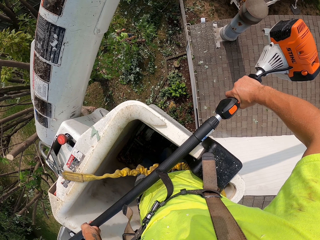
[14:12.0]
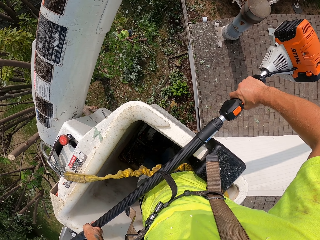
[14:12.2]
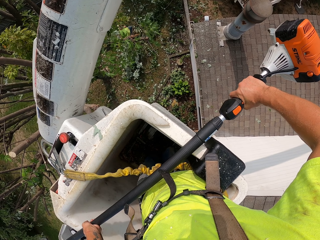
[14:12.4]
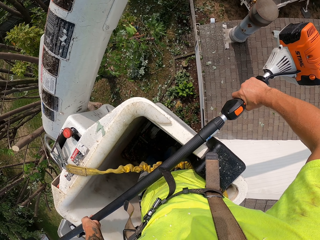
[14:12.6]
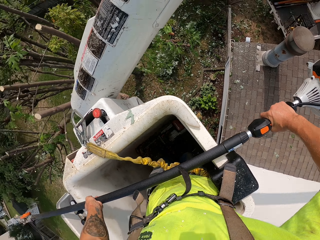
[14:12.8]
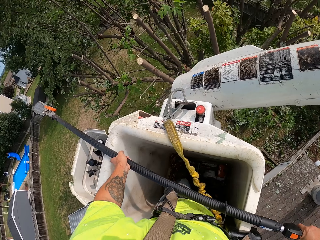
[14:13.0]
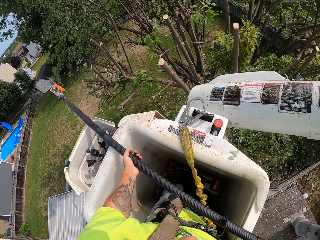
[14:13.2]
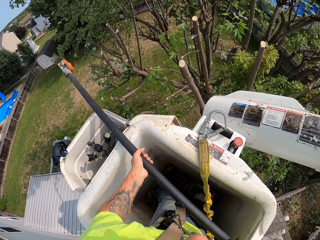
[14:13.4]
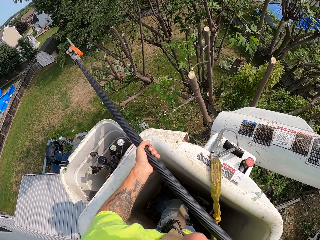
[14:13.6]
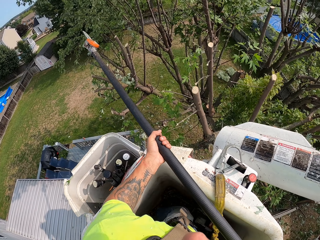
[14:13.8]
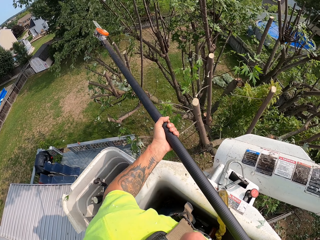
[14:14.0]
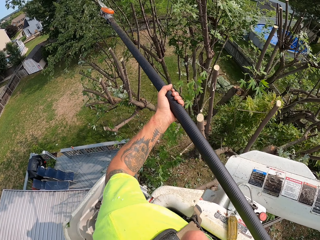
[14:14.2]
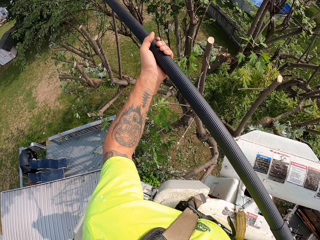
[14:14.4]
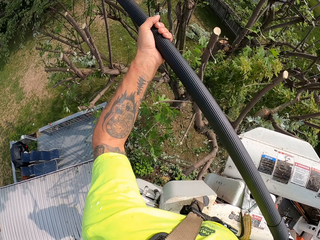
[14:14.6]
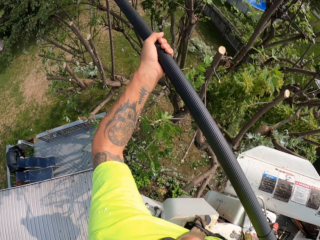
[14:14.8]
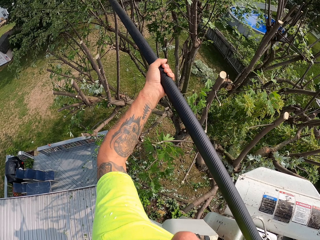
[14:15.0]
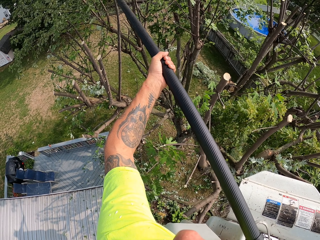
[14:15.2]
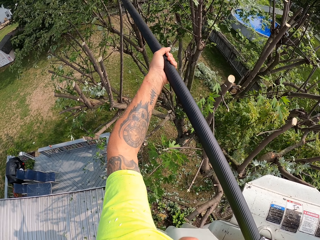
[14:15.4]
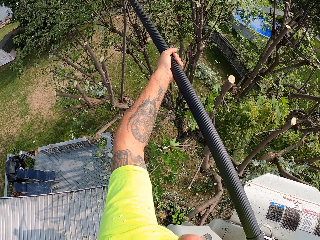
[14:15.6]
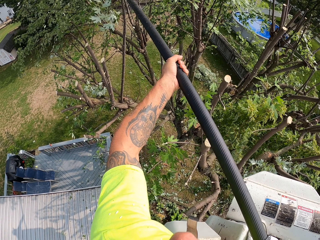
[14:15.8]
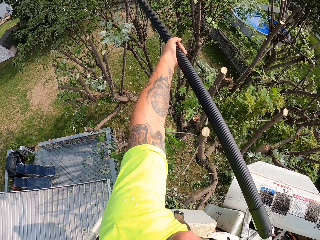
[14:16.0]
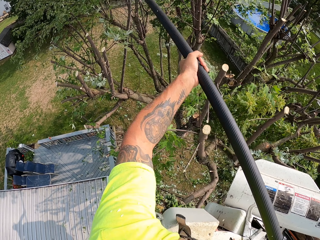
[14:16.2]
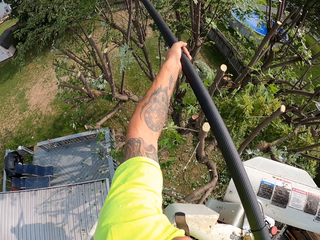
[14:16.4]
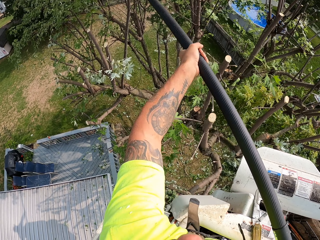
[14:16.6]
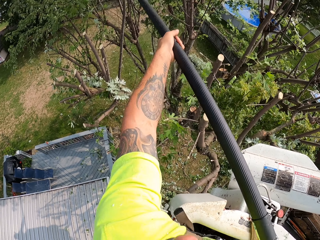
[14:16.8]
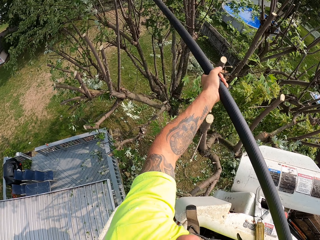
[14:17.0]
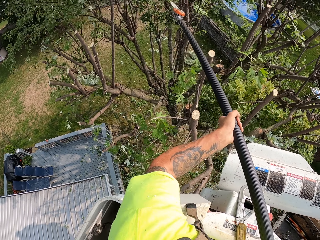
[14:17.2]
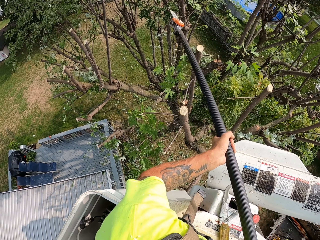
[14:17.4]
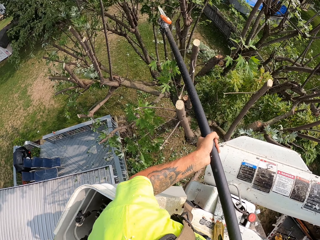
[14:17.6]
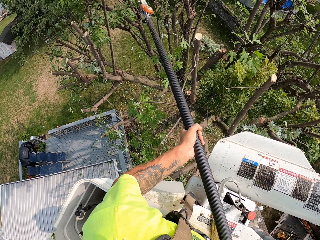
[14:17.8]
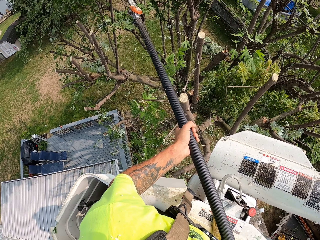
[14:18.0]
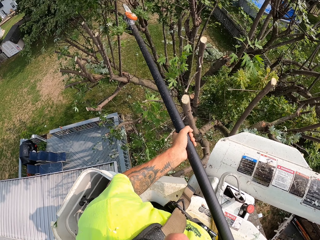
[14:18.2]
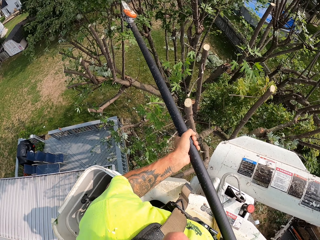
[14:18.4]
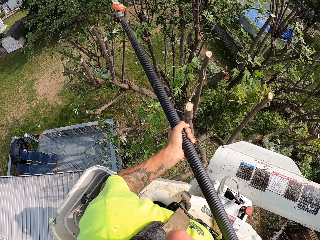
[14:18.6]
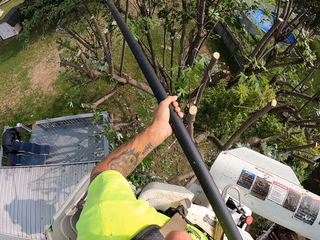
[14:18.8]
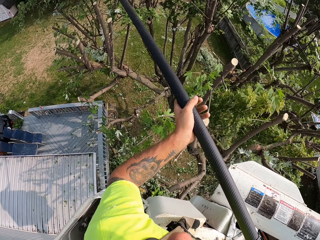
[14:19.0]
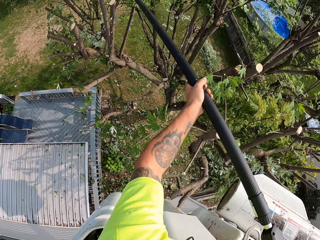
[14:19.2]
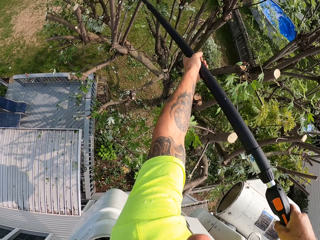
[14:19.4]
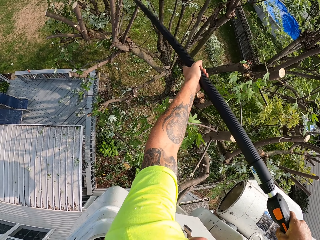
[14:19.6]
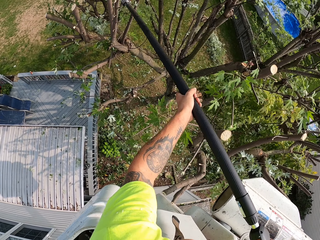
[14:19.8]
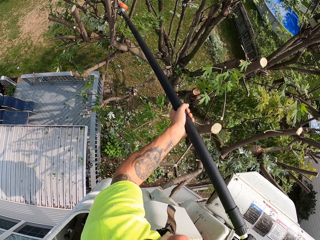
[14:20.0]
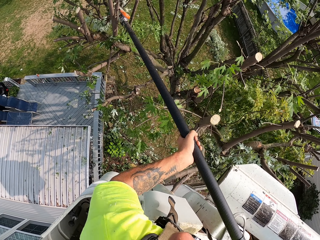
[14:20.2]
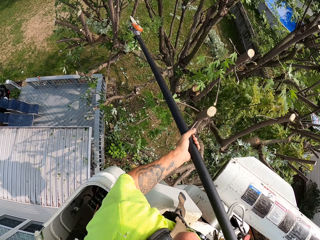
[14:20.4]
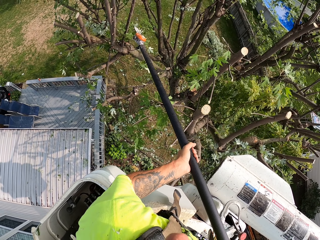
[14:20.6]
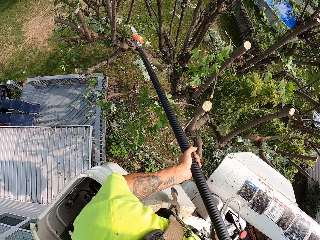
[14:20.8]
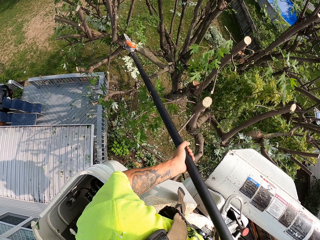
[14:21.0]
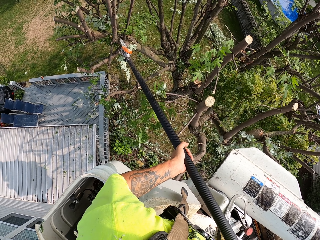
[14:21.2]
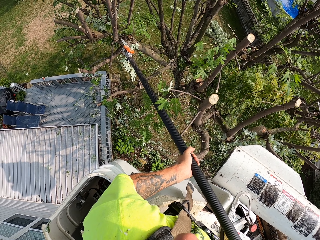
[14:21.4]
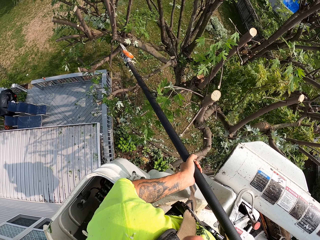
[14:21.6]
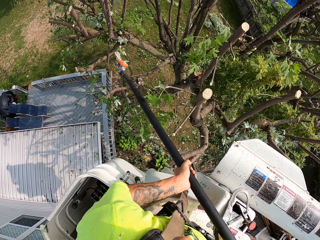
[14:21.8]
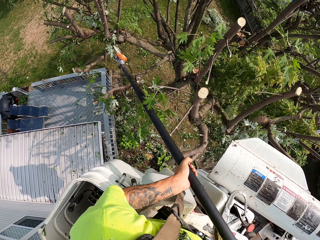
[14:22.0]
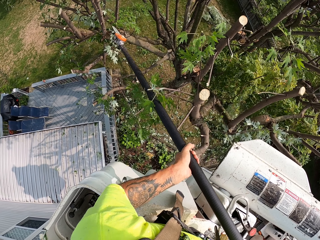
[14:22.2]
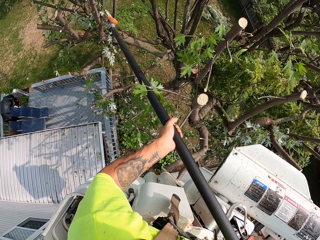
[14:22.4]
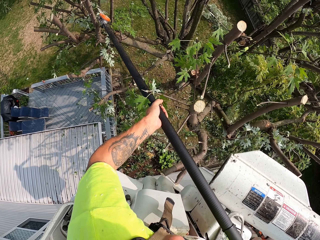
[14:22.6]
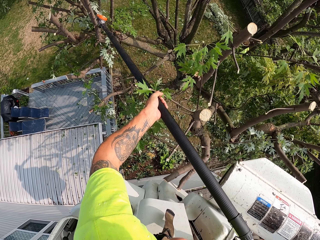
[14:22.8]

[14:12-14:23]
The camera wearer lifts the chain saw from the bucket lift with his hands. He cuts down branches from the tree with the chain saw in his hands. He cuts the tree branch again.

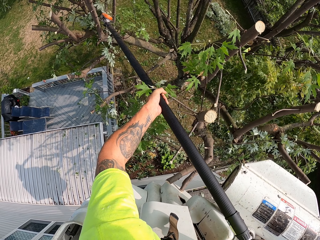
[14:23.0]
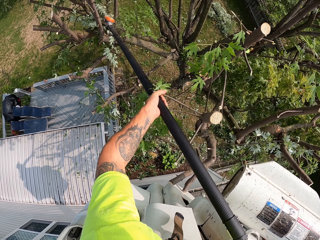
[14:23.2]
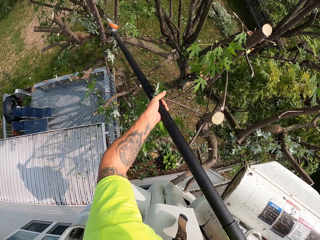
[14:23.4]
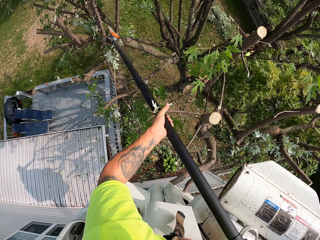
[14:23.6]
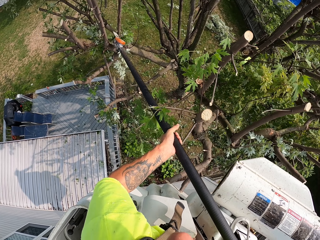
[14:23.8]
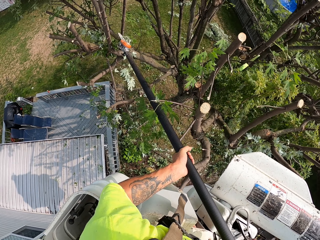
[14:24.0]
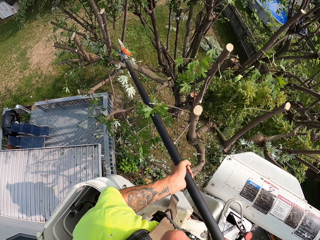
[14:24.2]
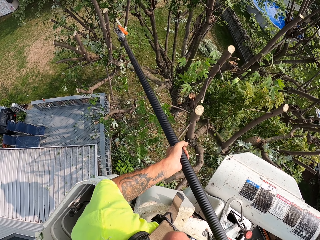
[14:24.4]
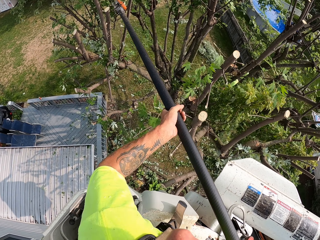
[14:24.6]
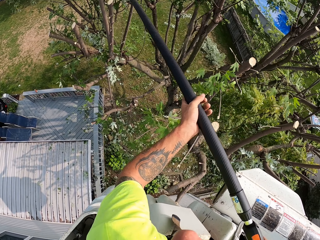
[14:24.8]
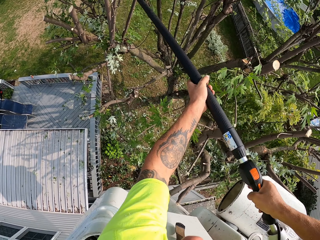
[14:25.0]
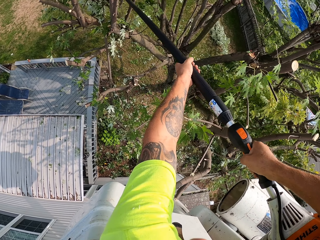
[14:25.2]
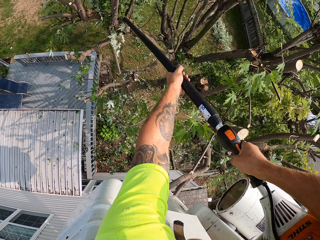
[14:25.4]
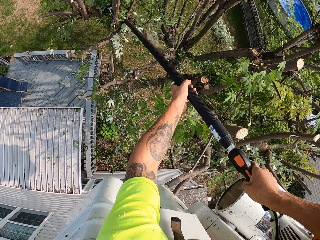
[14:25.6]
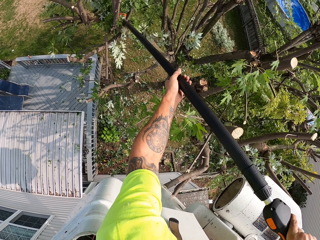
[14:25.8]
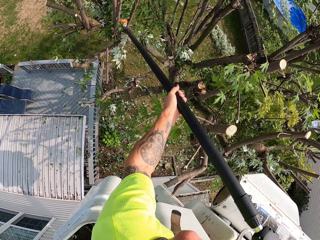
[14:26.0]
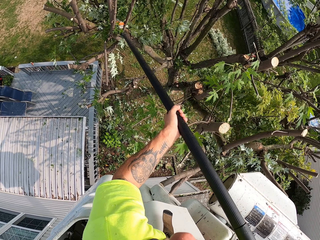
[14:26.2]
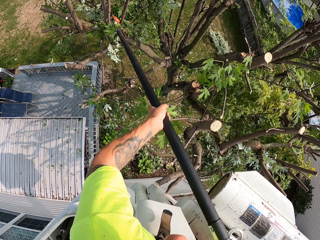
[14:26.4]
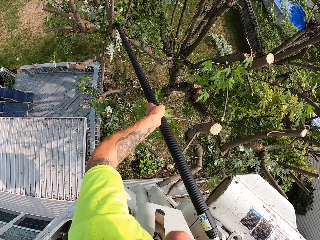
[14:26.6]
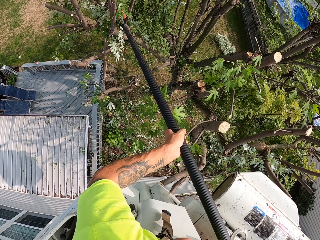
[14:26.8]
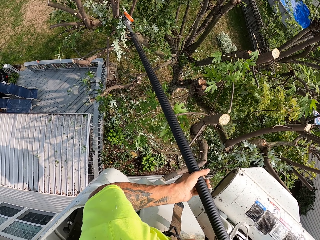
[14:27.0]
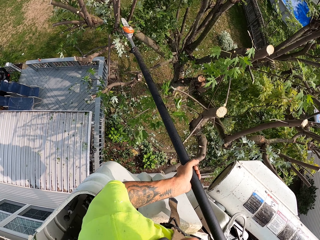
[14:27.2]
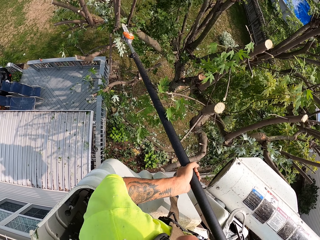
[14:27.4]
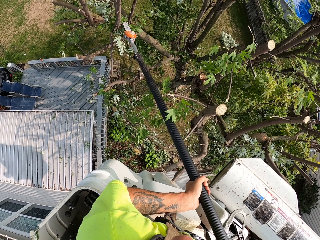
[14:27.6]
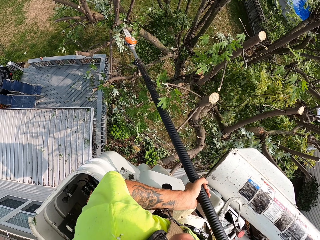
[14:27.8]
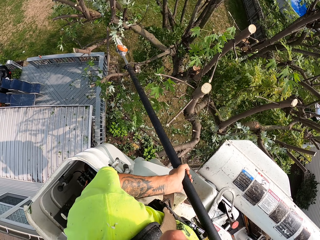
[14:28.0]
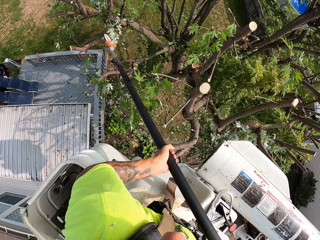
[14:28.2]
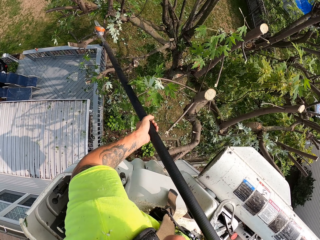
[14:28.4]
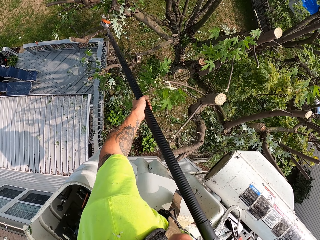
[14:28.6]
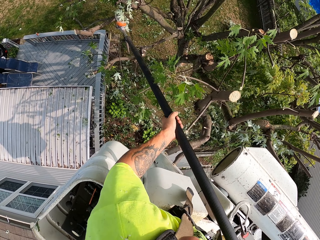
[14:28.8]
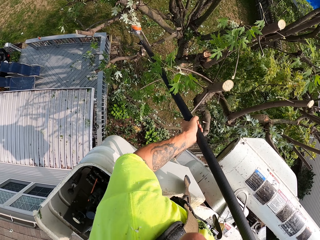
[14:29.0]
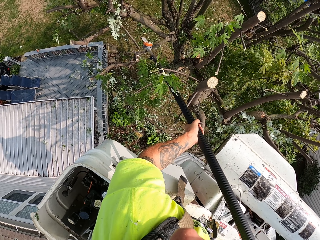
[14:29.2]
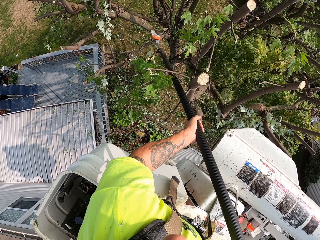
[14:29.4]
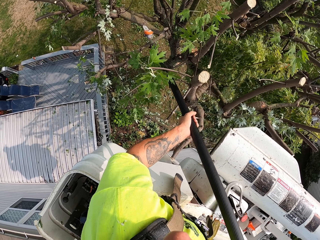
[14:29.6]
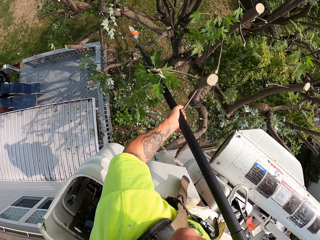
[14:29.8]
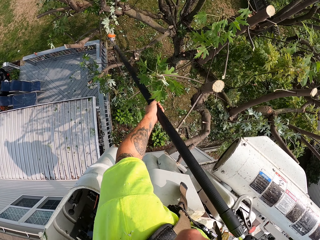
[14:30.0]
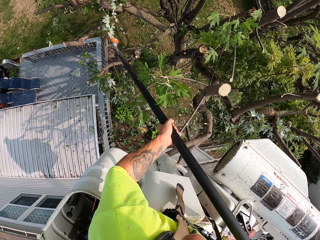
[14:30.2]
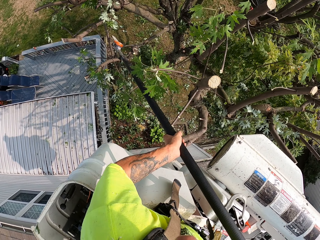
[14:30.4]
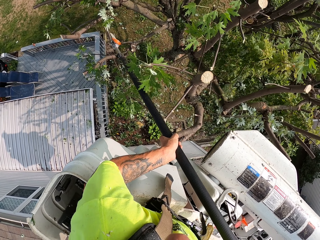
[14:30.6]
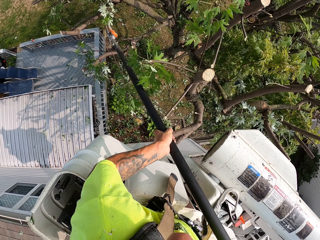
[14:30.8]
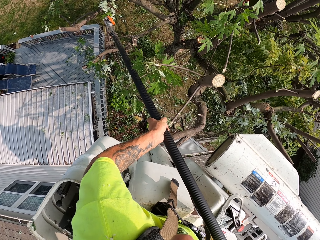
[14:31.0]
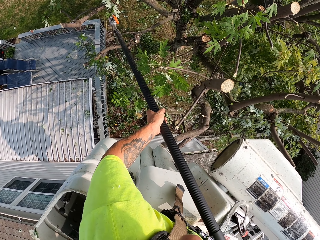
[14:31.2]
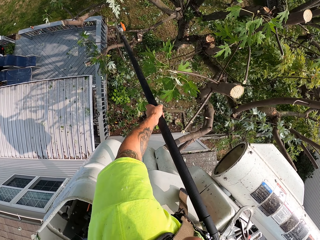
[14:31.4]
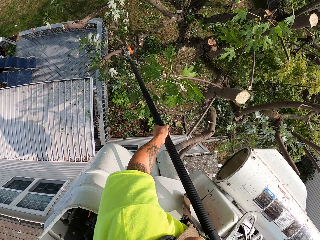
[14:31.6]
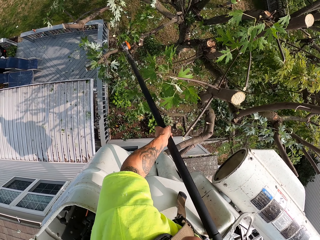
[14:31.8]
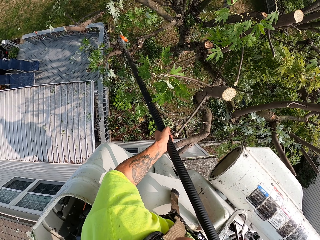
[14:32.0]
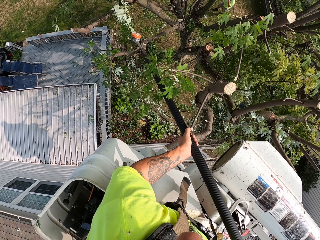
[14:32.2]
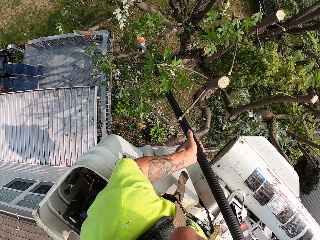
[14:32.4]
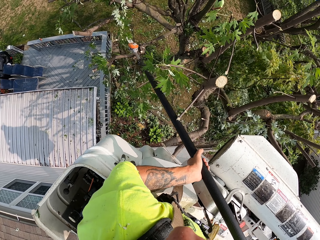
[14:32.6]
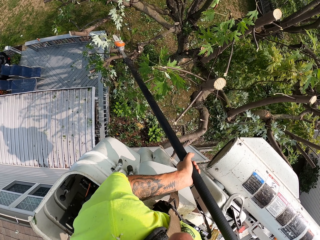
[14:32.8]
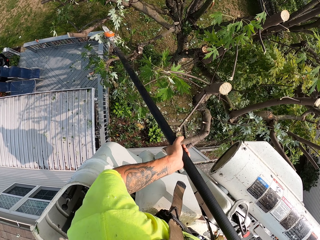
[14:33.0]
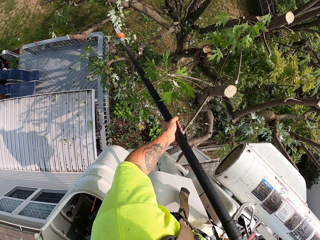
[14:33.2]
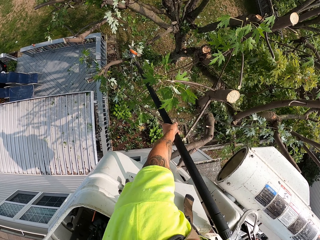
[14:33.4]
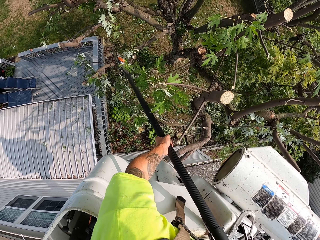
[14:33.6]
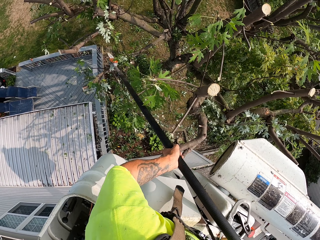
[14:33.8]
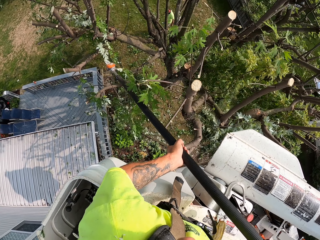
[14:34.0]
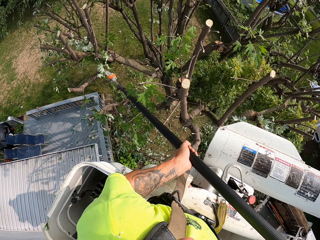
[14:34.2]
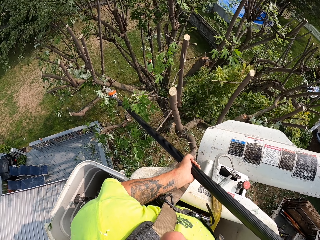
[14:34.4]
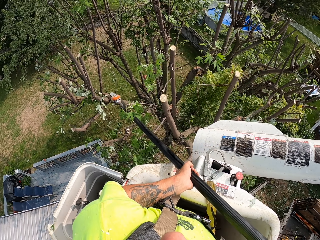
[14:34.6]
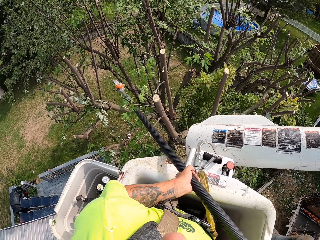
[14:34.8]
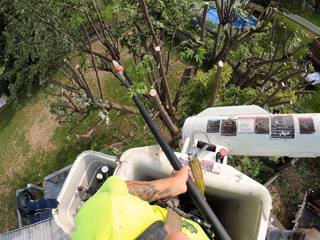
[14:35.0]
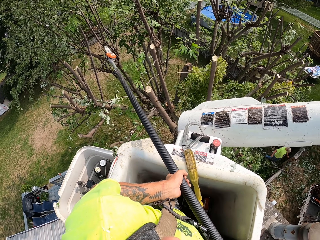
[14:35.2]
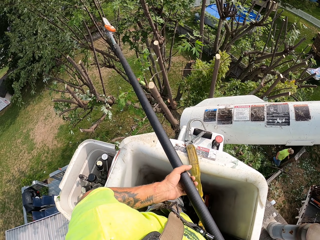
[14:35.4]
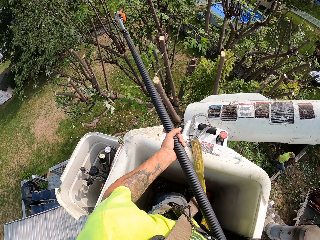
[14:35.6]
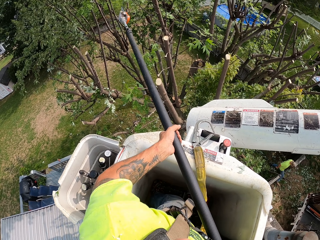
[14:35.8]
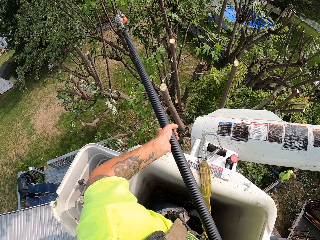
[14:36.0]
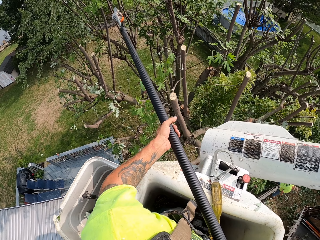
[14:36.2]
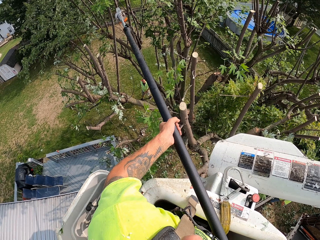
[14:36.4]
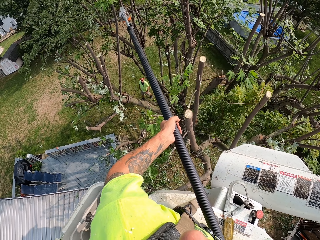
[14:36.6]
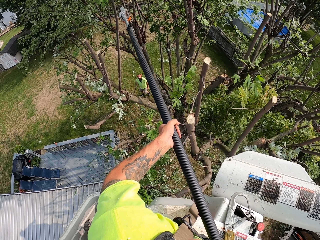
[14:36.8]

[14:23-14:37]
The camera wearer removes a tree branch. They remove branches. They remove the tree branch.
